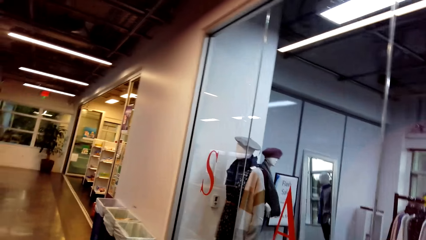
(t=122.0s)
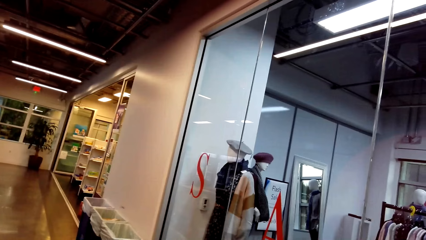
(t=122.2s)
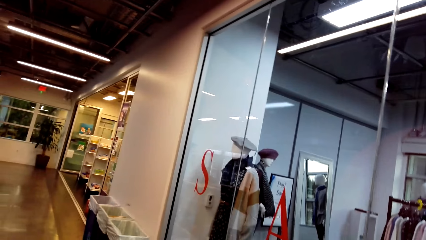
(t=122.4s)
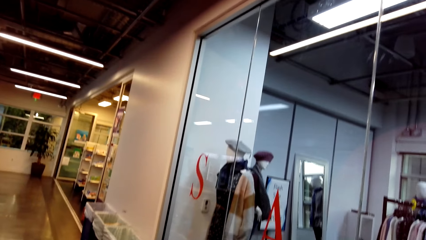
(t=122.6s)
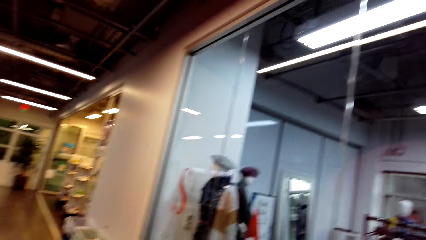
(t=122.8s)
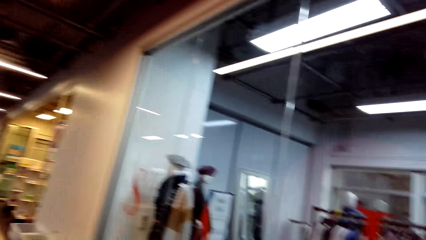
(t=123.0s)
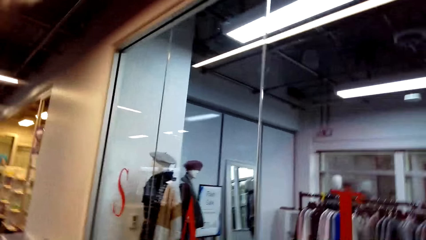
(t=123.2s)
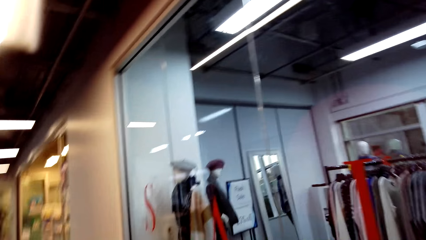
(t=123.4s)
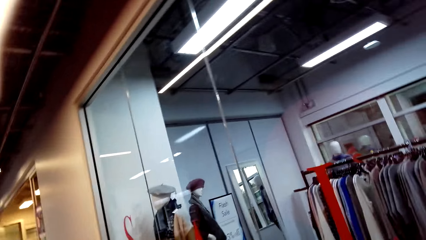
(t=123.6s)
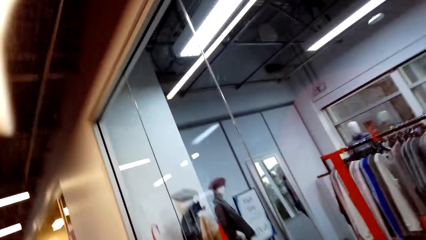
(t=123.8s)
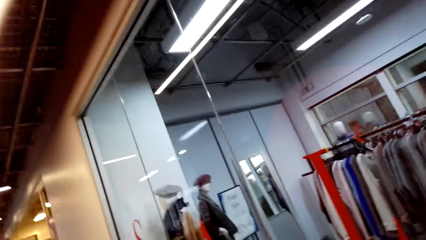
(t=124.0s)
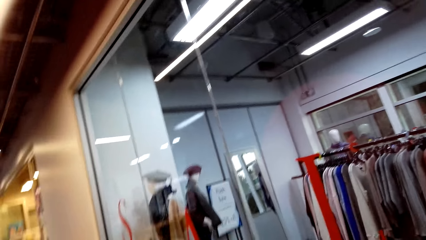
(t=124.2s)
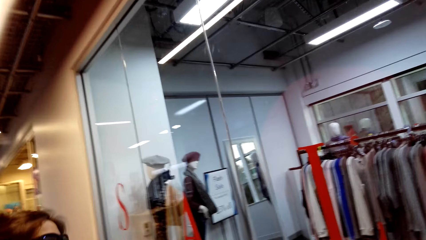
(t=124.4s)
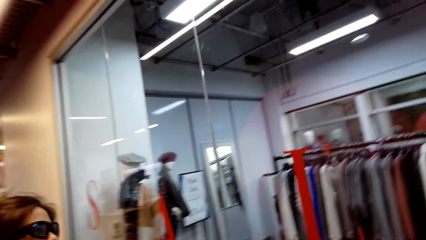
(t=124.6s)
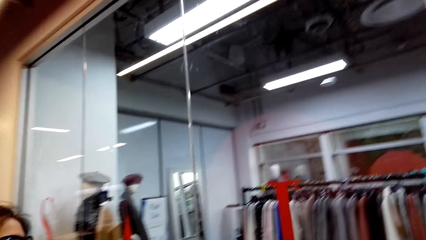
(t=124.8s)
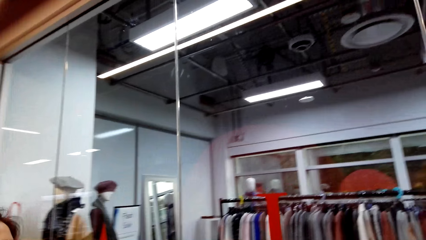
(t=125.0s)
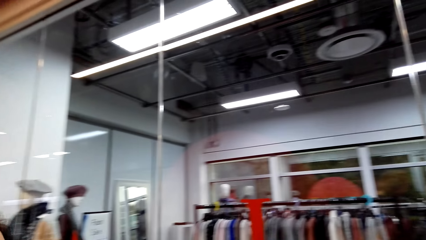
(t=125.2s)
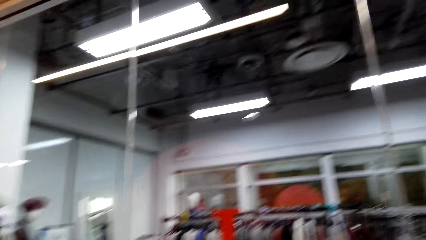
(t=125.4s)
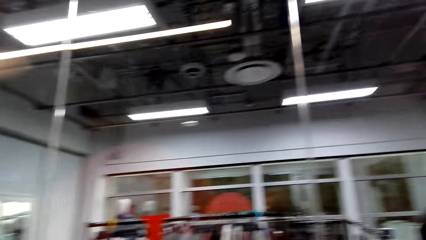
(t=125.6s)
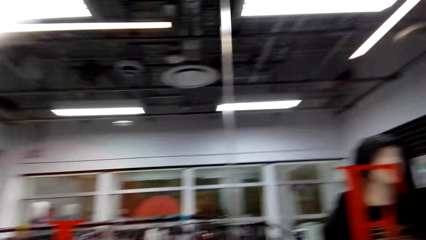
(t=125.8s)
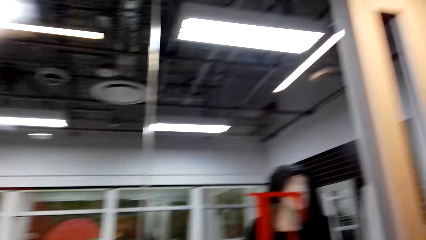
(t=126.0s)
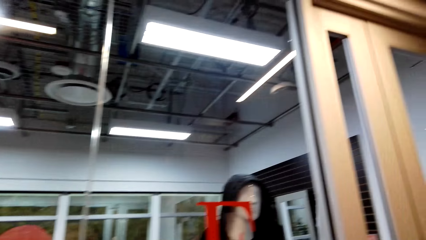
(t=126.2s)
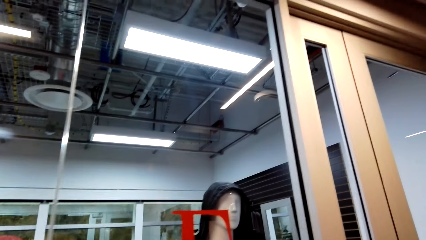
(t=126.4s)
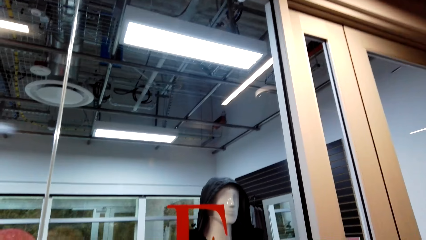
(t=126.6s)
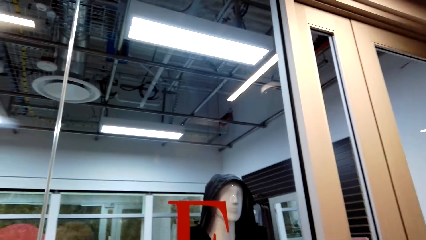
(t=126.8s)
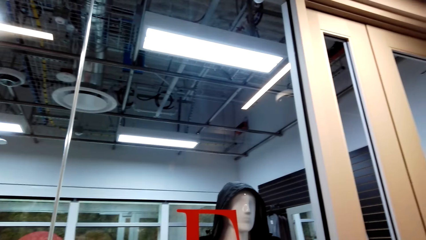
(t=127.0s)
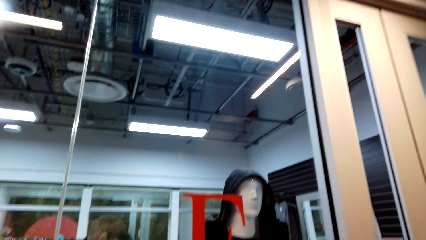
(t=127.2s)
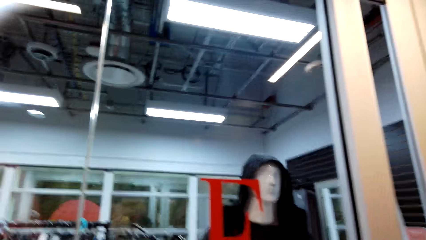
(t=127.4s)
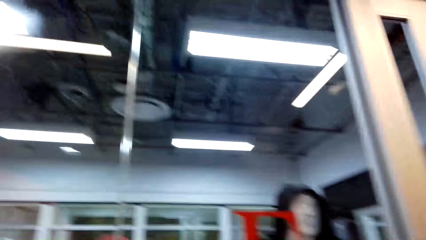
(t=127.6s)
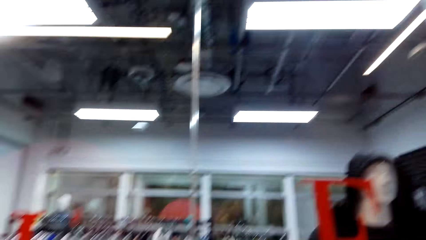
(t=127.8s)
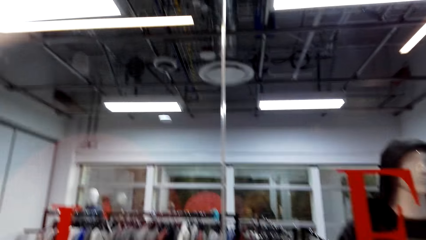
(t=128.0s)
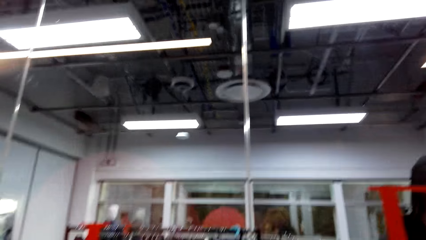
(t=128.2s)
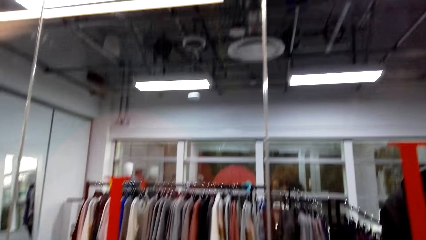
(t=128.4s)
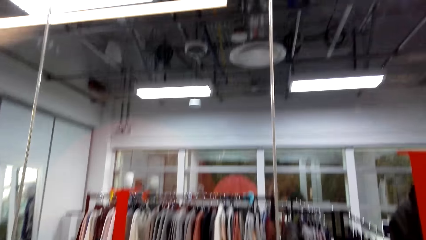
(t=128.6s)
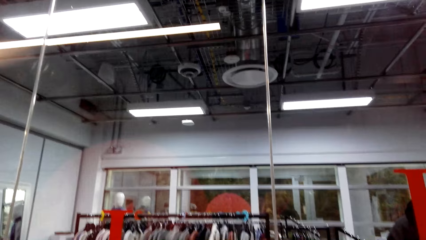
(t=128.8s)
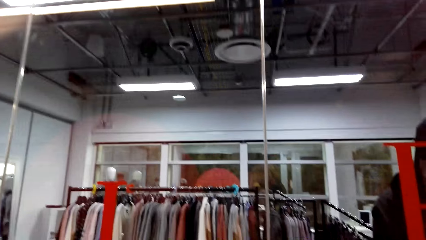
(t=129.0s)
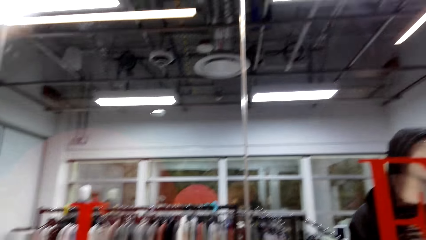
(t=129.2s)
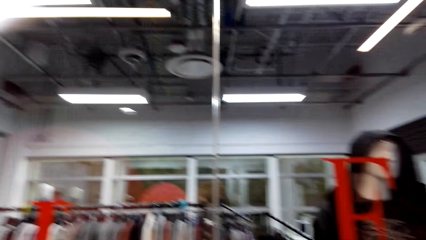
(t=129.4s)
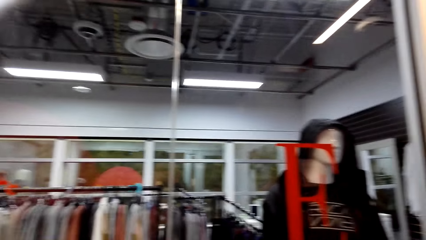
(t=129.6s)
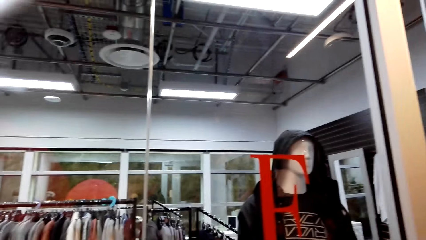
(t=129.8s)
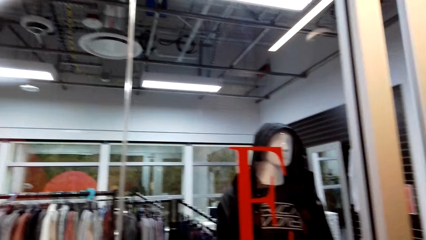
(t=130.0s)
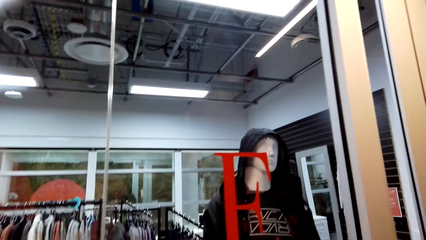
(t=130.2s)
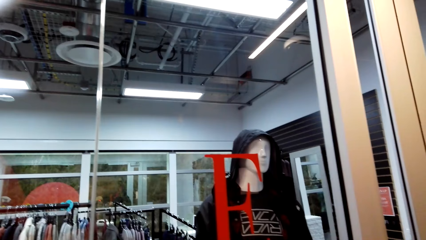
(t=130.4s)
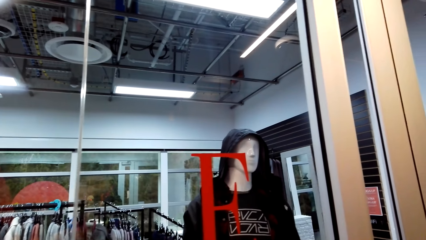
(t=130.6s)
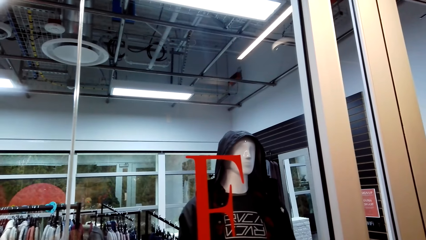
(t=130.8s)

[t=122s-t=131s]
The camera wearer looks at the clothes on the display.

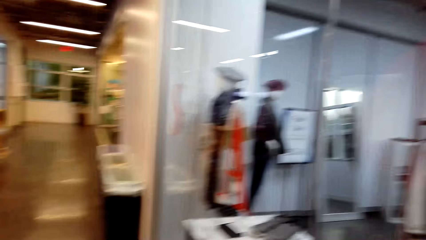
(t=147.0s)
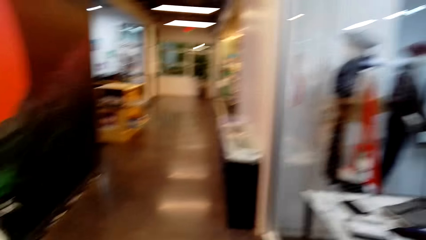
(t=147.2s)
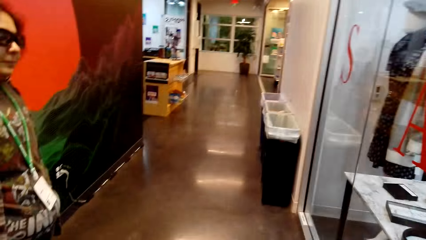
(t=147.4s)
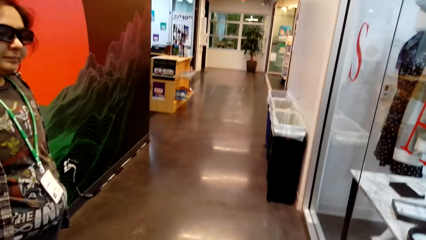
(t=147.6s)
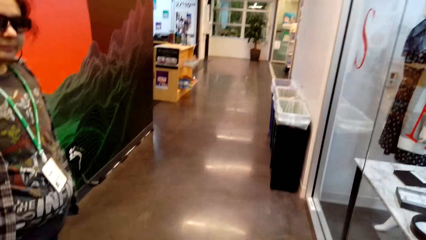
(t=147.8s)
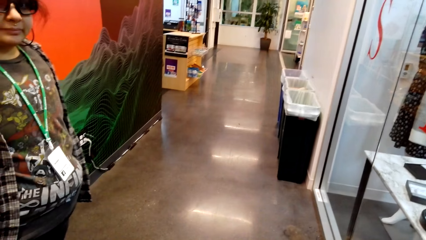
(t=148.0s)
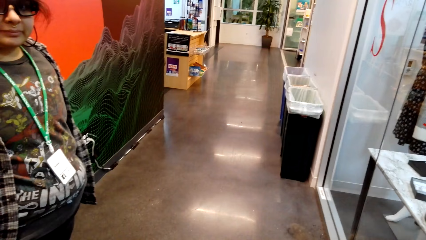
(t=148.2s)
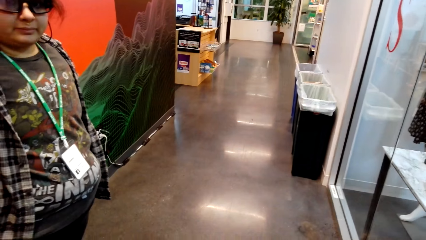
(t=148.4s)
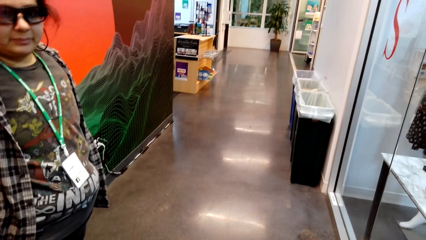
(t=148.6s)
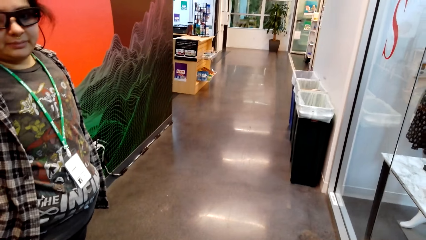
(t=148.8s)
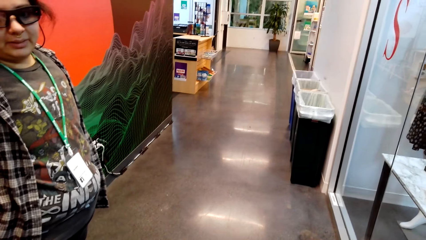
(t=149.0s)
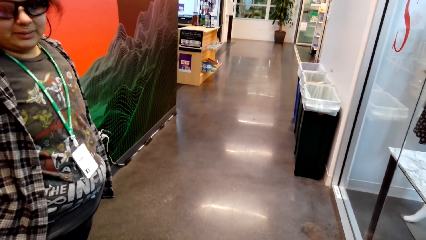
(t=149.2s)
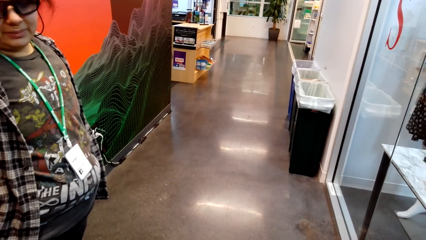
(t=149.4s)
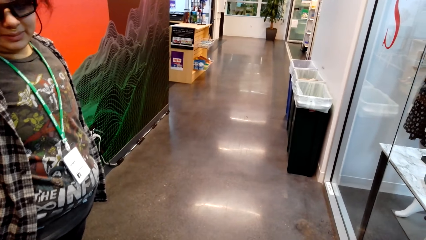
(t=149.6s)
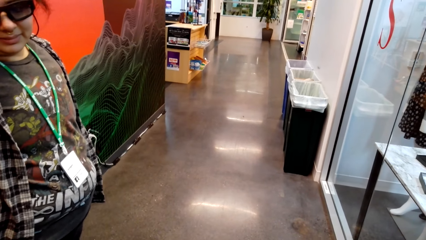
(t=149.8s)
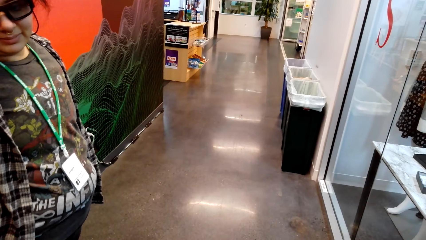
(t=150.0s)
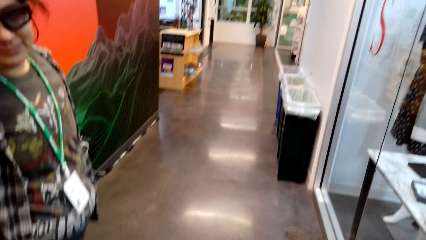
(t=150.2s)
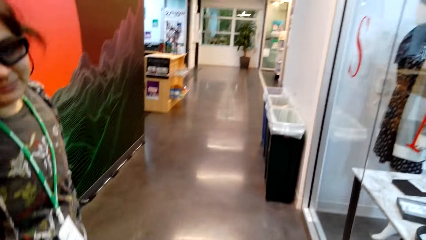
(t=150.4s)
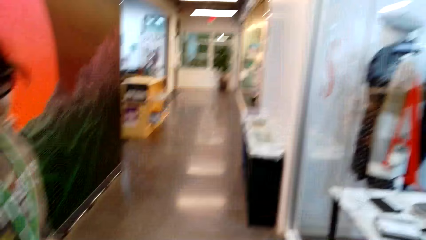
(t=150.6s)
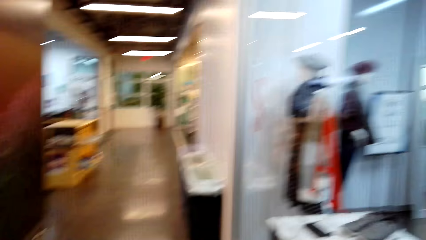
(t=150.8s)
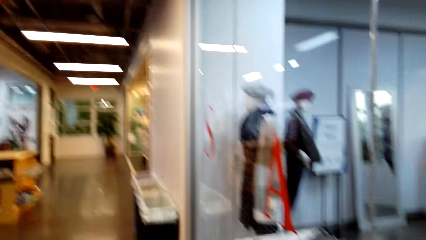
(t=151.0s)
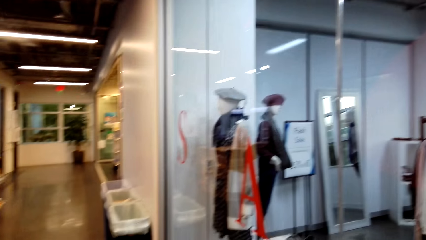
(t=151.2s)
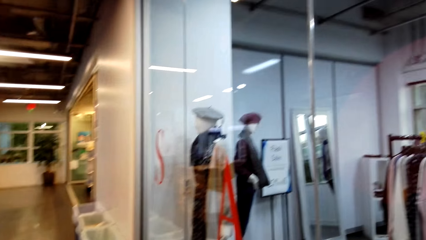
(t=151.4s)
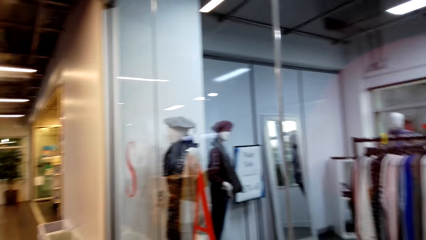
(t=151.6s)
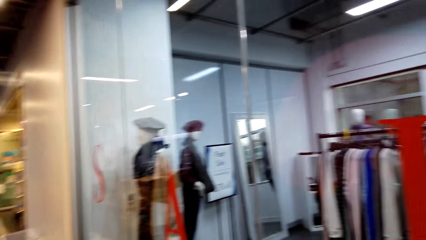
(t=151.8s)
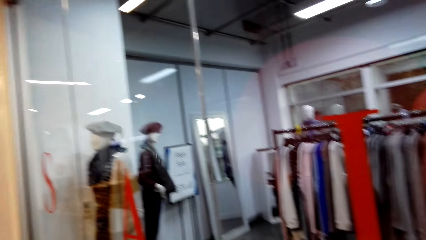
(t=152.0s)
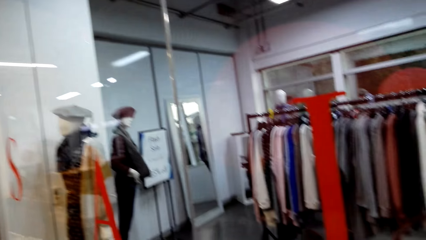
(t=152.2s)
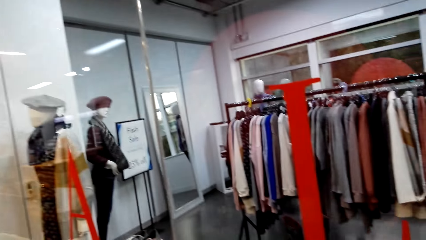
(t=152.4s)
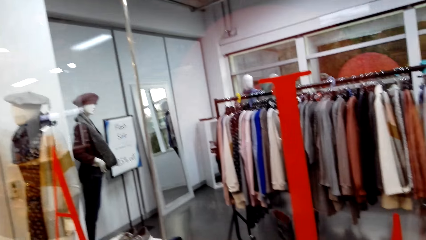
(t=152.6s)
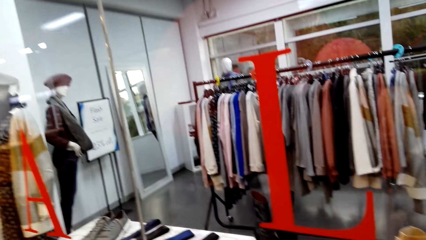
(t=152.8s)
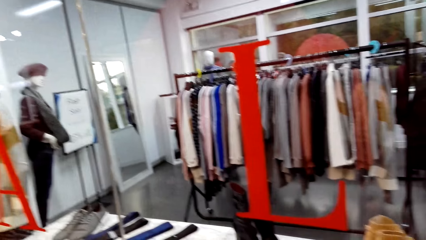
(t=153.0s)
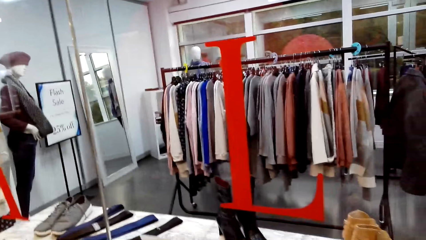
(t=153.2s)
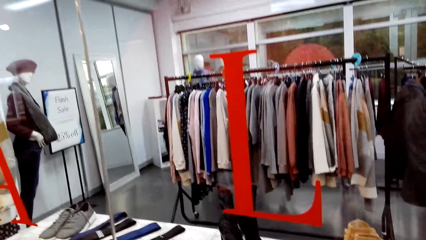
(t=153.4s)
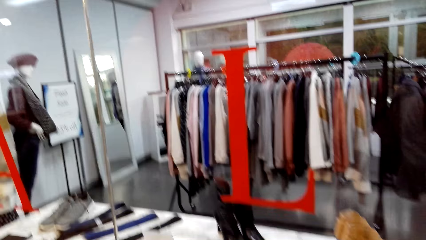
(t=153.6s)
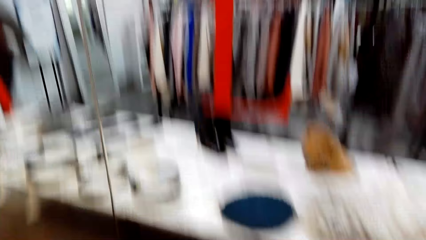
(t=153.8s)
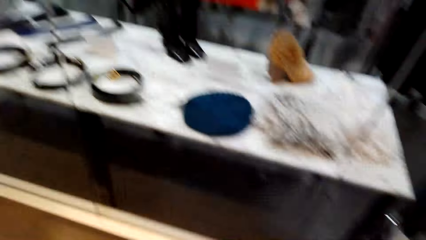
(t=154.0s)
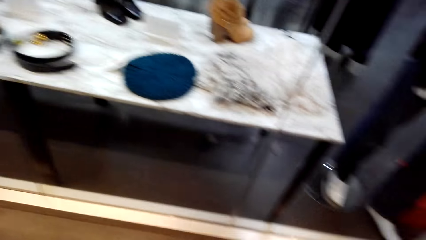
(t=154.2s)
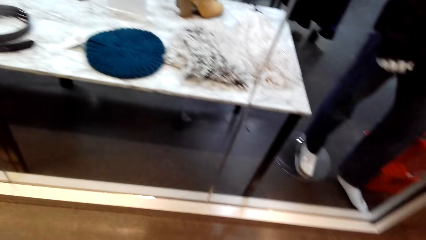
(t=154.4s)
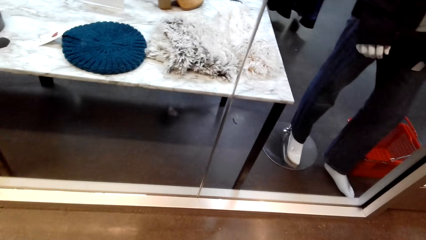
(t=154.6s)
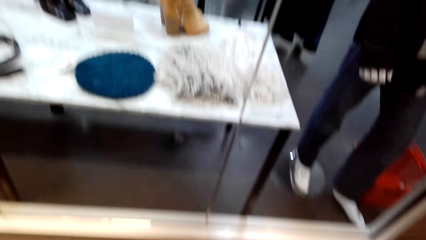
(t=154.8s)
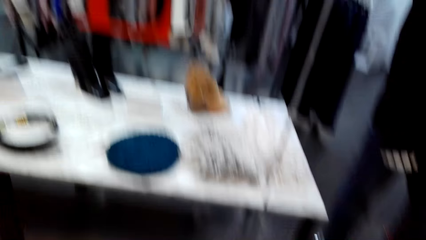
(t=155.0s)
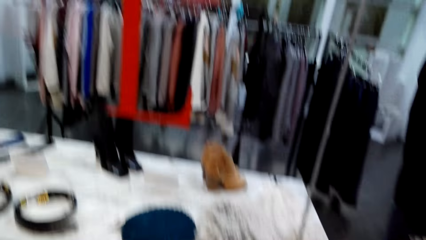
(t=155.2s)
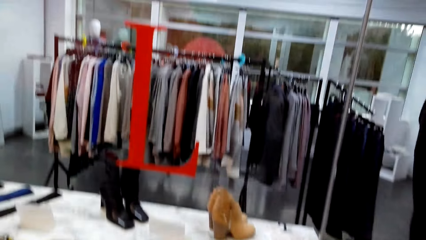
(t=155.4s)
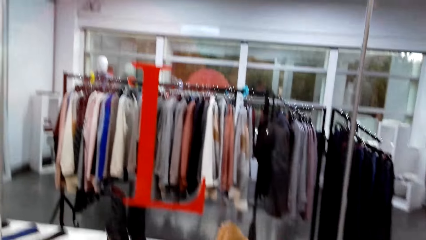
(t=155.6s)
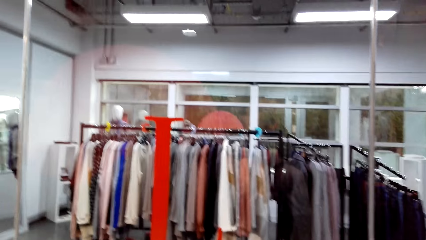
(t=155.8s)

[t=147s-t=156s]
The camera wearer looks at the floor. They look around.
